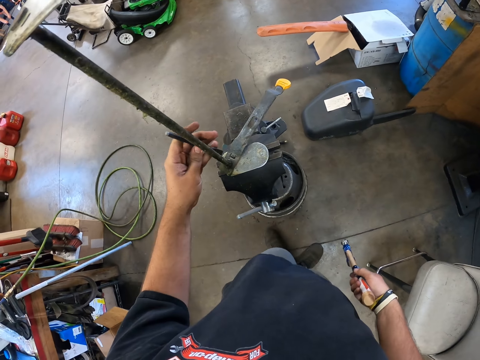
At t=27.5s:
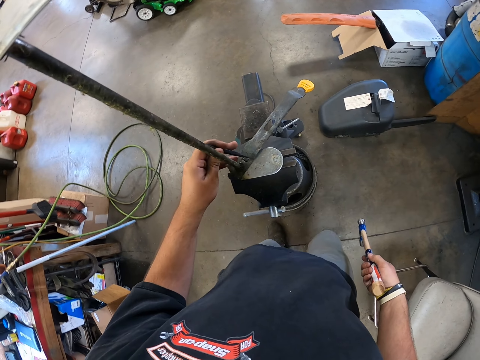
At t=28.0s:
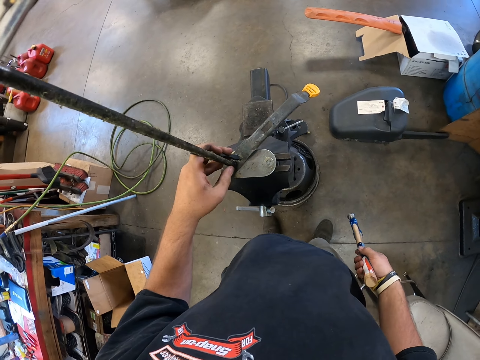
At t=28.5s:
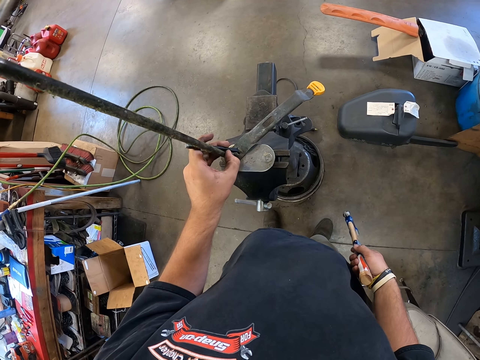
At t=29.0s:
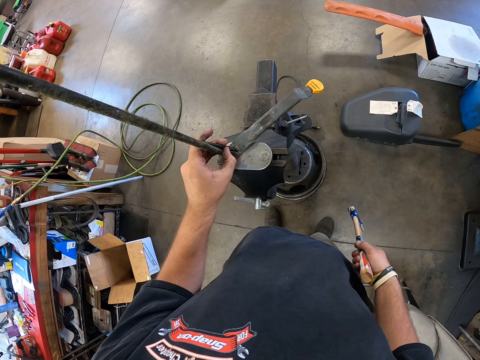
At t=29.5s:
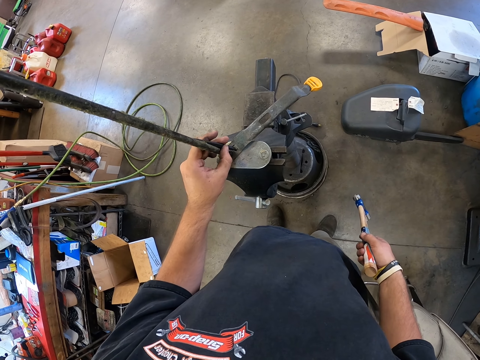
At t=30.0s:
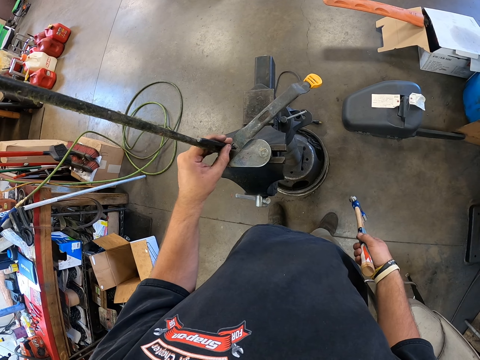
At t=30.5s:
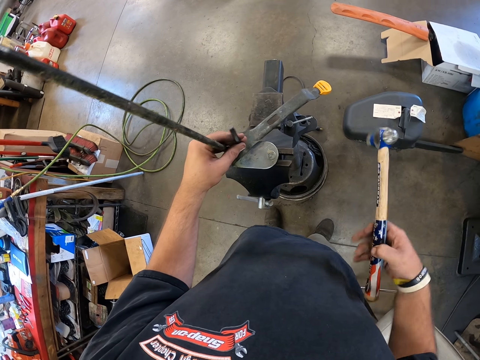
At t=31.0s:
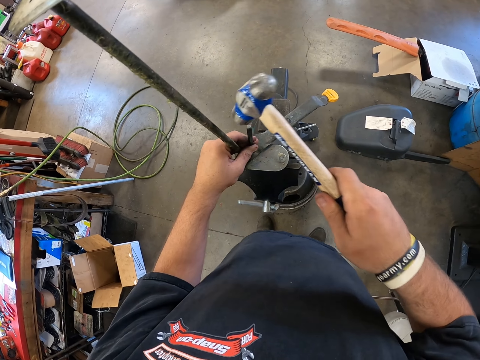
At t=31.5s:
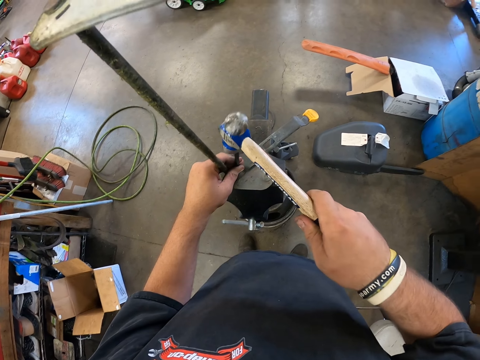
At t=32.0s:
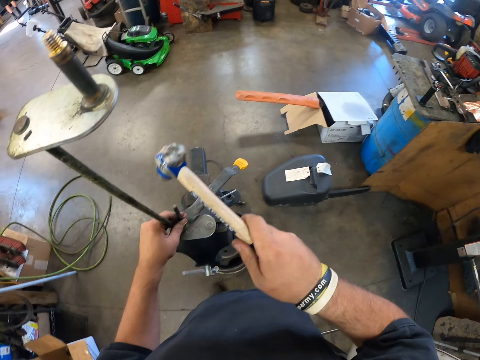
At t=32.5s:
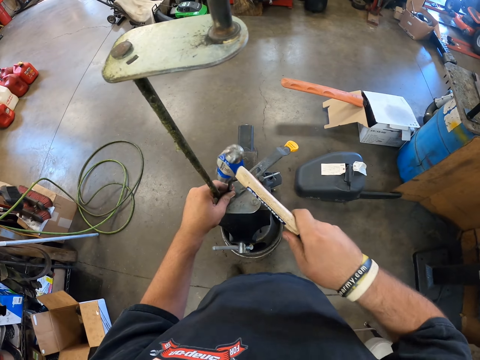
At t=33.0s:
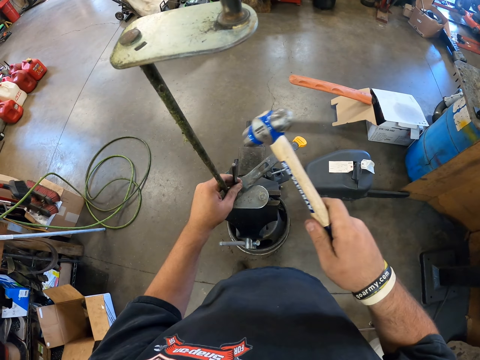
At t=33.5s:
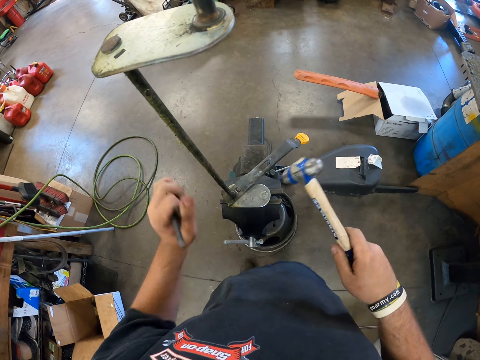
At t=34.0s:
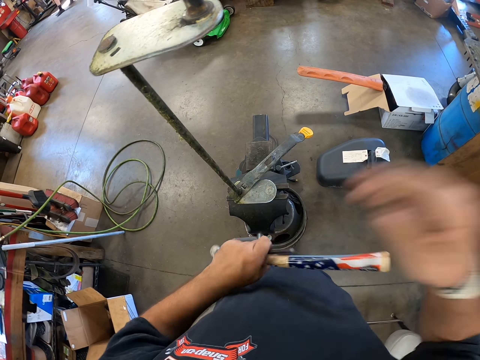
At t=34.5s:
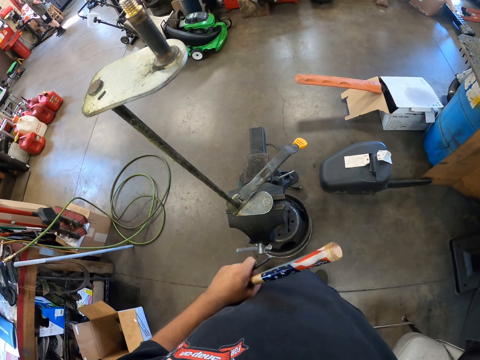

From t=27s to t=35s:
The camera wearer places the punch into the metal rod. They drive the punch into the metal rod. They hit a metal with a hammer. They remove the punch from the metal rod, exchange the hand holding the hammer, and adjust the camera.
